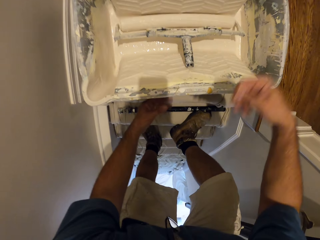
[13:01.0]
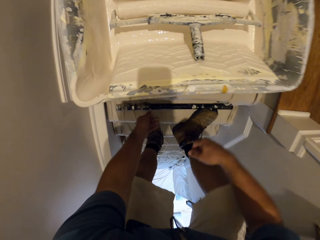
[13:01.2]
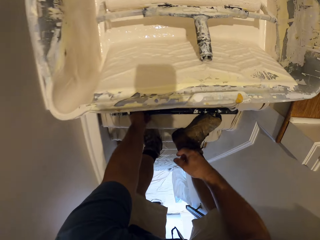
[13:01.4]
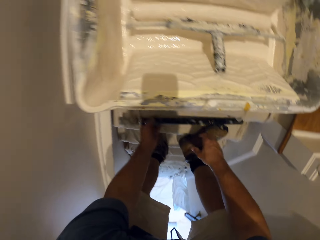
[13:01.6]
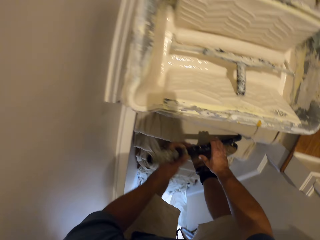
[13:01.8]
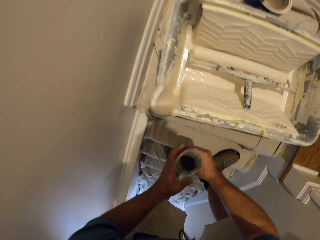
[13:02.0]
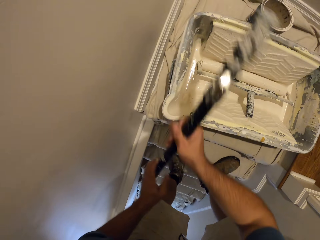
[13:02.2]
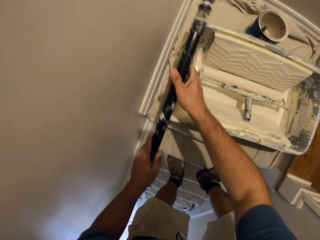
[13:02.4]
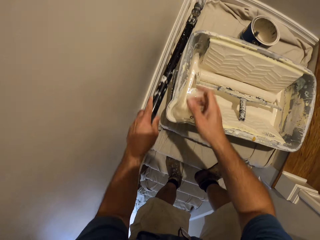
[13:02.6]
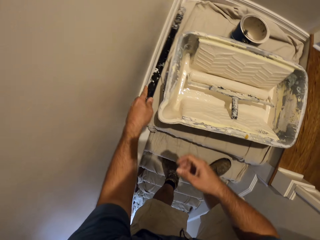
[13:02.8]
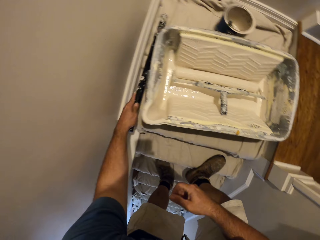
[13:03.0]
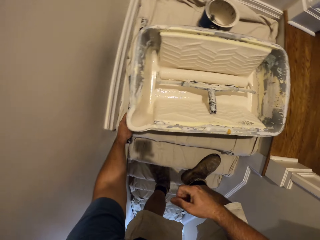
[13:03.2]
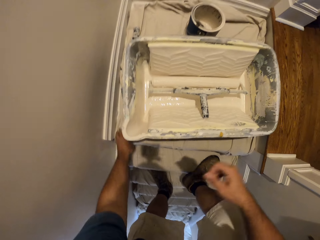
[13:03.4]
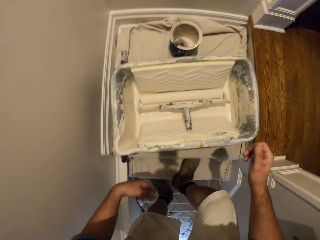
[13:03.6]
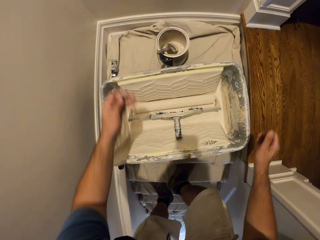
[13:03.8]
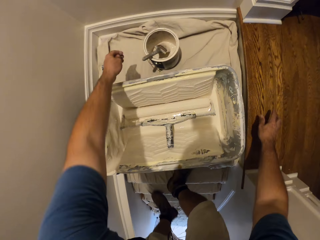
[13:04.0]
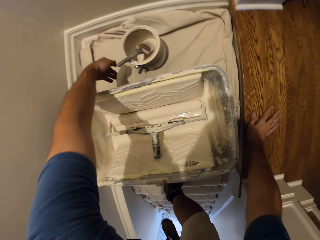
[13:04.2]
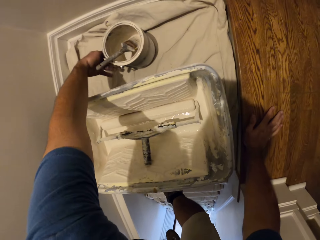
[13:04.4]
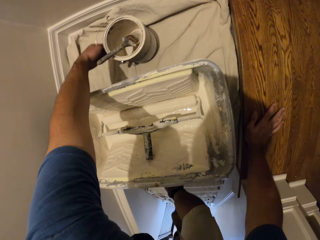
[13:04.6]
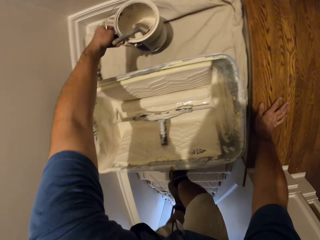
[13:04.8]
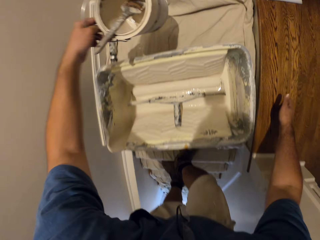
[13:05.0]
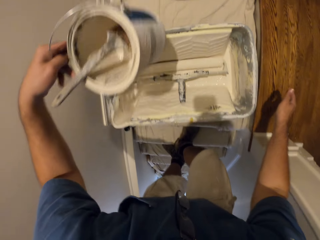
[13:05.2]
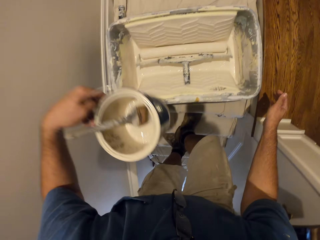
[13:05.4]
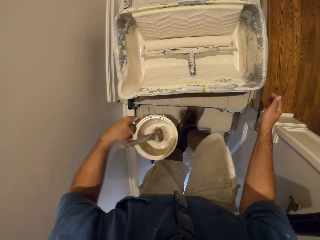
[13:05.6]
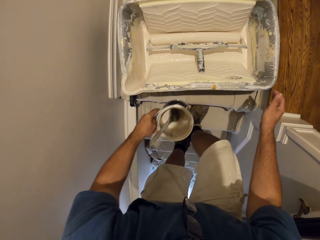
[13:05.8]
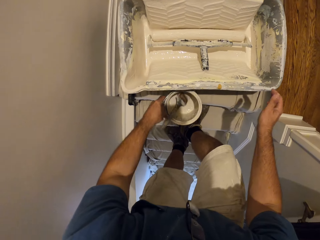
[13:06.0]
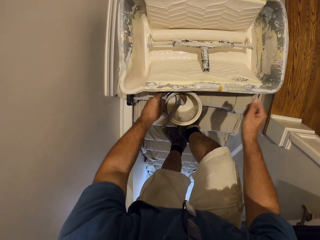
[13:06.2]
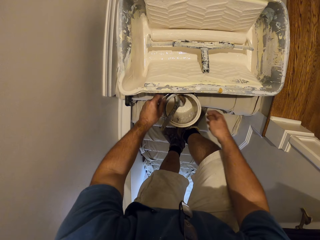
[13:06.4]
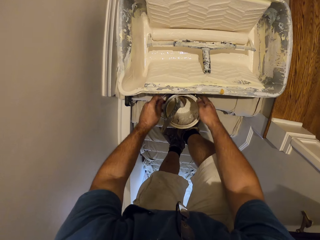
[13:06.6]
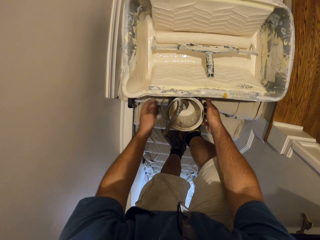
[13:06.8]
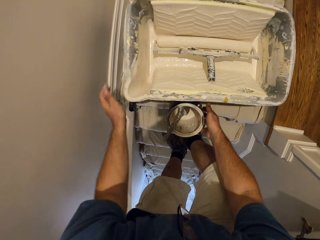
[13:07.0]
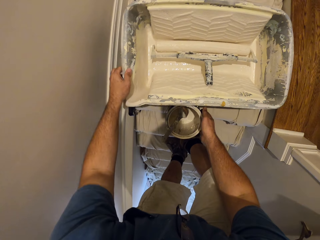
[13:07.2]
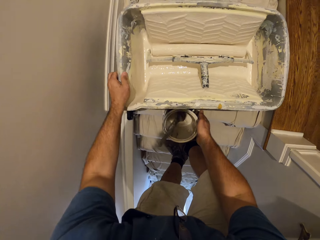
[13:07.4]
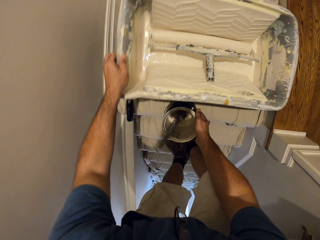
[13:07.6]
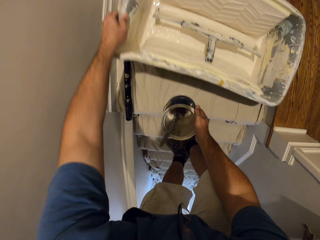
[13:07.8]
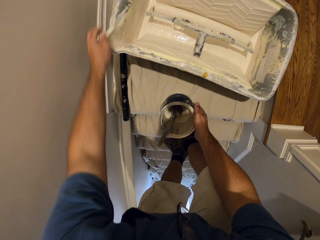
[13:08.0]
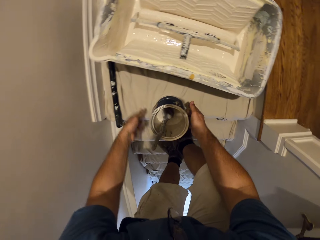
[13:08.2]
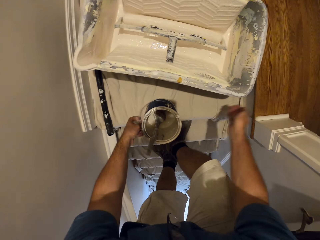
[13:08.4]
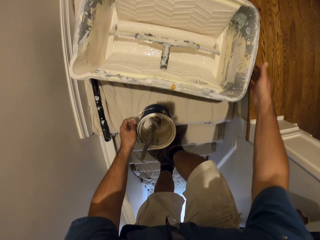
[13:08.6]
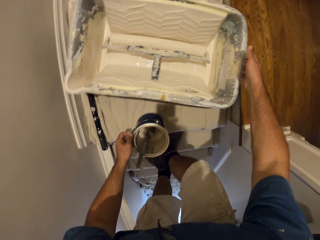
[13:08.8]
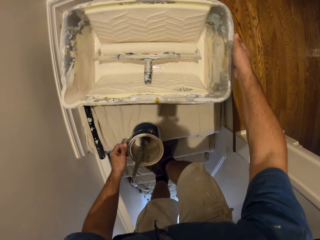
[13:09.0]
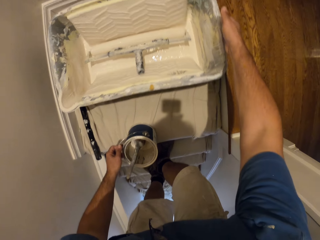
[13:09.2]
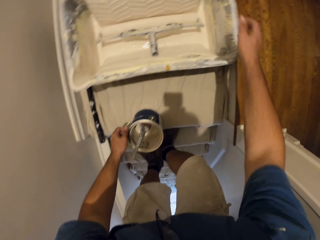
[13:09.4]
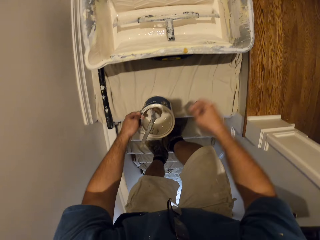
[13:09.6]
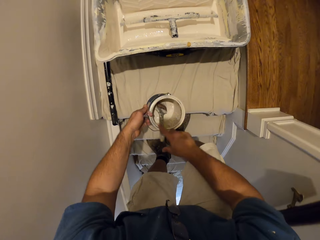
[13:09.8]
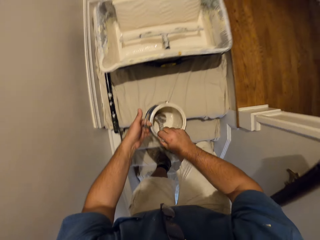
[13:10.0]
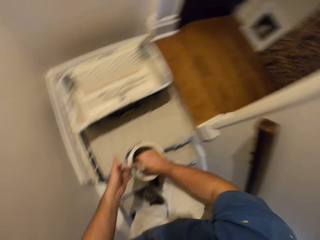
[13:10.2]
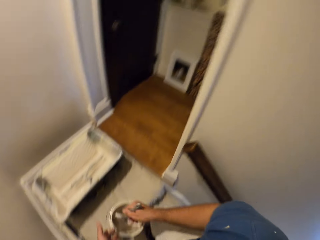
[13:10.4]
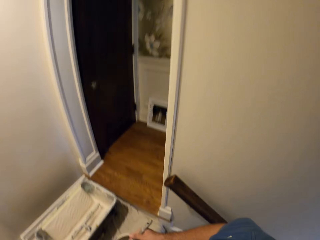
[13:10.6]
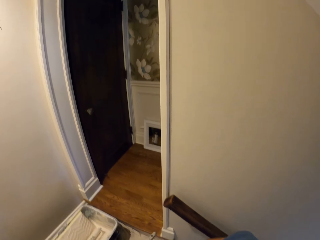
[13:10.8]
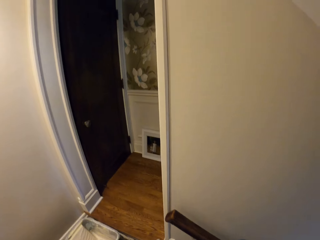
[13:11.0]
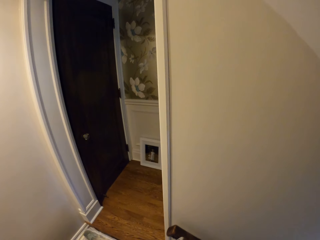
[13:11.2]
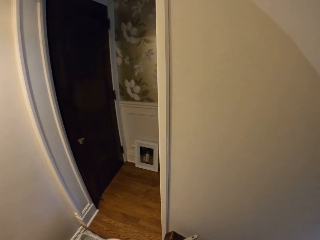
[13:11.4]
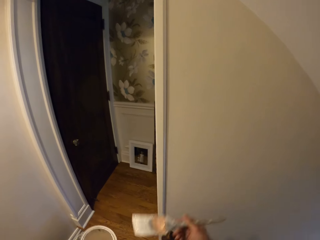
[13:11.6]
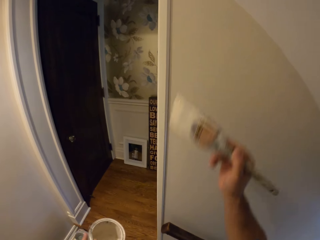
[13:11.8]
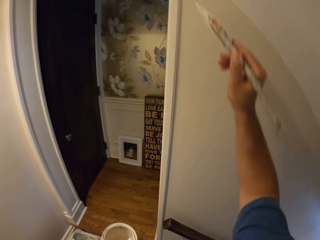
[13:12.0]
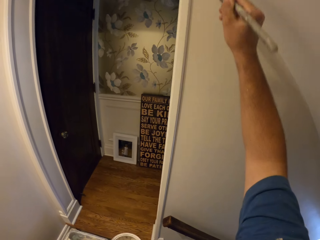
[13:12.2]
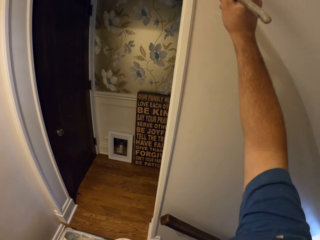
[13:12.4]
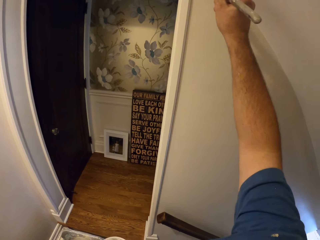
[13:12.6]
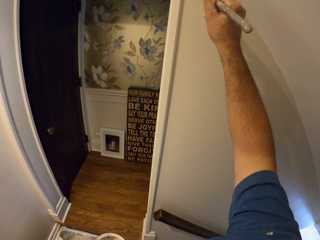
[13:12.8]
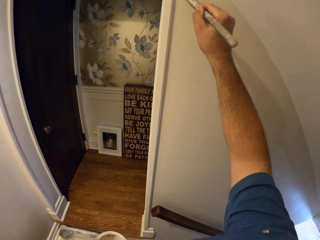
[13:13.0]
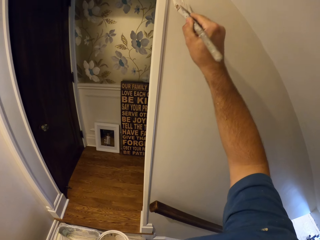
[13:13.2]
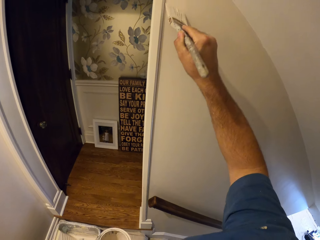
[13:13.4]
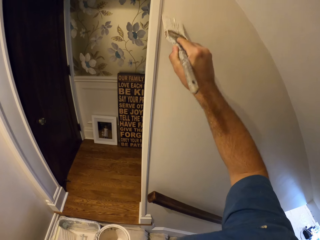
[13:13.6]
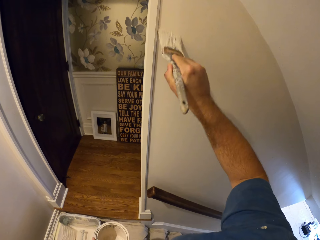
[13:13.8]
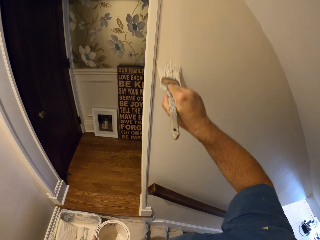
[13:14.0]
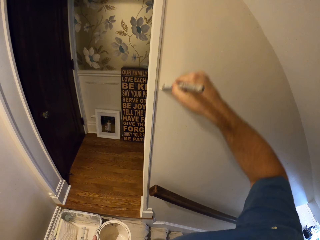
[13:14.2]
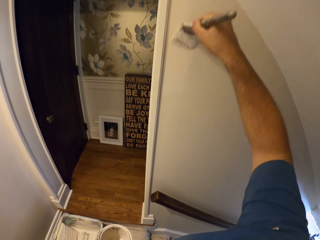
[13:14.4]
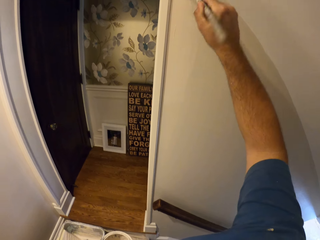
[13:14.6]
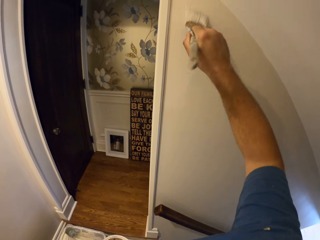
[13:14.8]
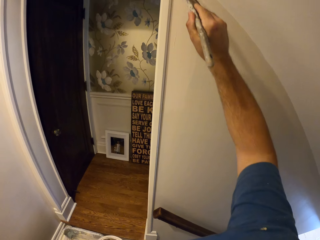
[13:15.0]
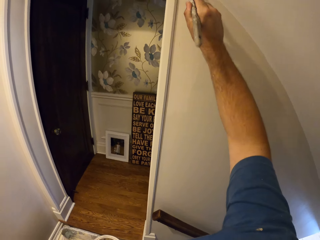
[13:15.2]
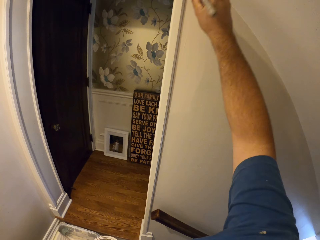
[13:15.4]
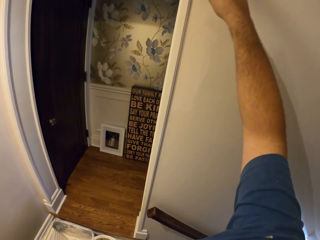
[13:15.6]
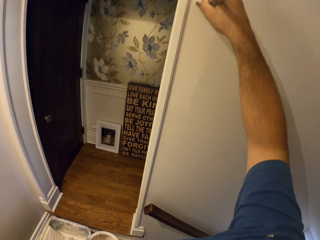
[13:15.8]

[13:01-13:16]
The camera wearer picks up the poles of the roller brush. He drops the pole beside the paint bucket. He grabs the paint. He leans on the floor with his right hand. He carries the bucket of paint with a paint brush in it. He drops the bucket of paint with the paint brush in it on the stairs. He moves the bucket of paint with the roller paint brush in it. He grasps the paint. He carries the bucket of paint with the paint brush in it. He dabs the paint brush in the bucket of paint. He continues to paint the wall with the paint brush.

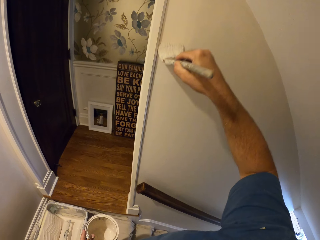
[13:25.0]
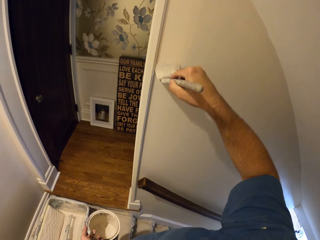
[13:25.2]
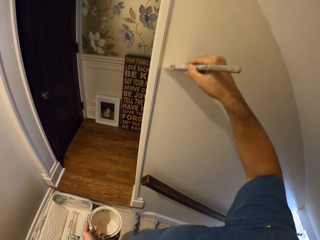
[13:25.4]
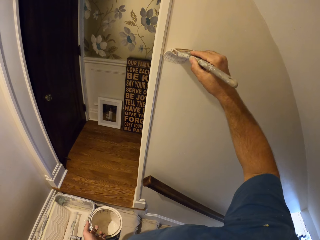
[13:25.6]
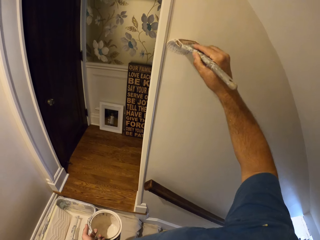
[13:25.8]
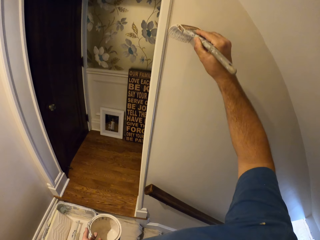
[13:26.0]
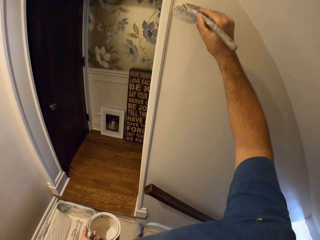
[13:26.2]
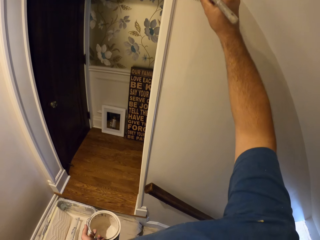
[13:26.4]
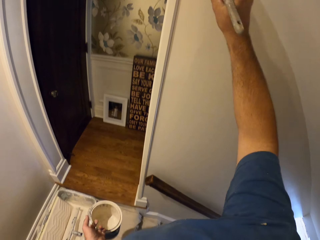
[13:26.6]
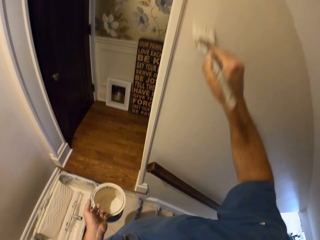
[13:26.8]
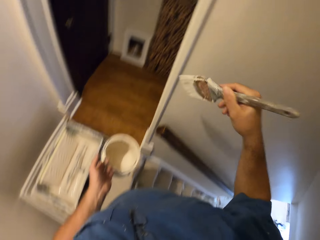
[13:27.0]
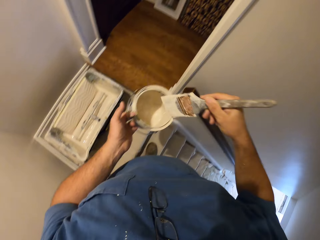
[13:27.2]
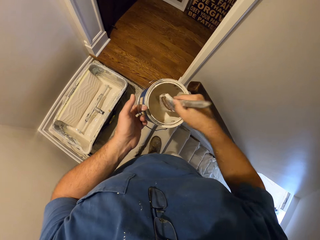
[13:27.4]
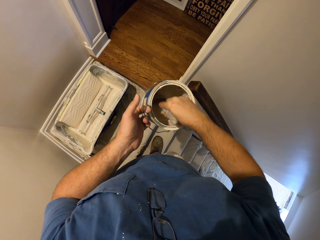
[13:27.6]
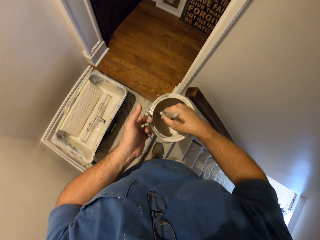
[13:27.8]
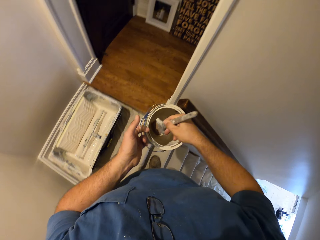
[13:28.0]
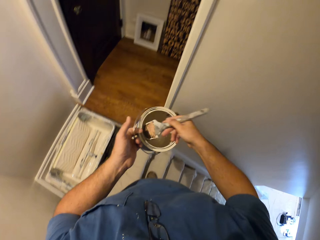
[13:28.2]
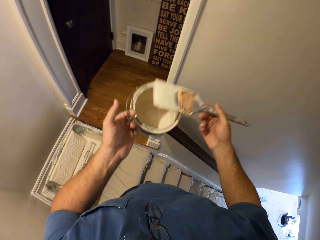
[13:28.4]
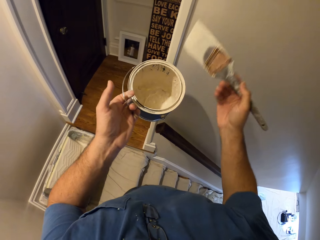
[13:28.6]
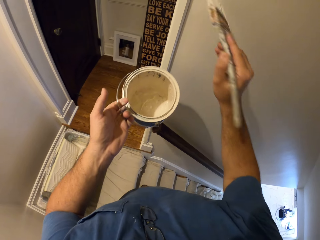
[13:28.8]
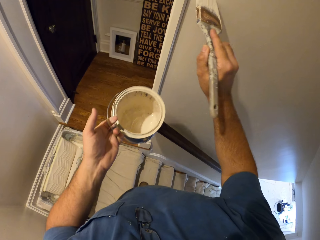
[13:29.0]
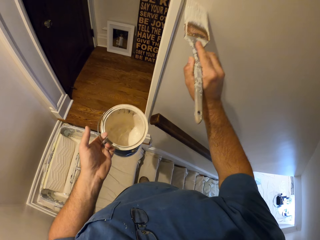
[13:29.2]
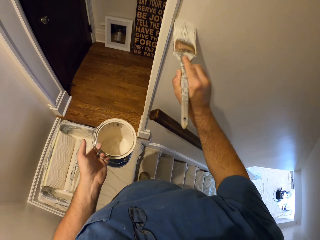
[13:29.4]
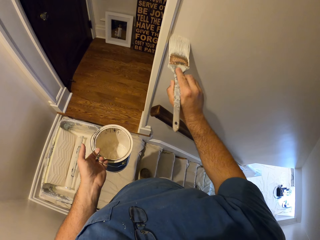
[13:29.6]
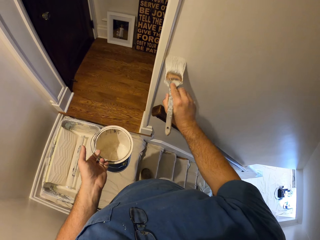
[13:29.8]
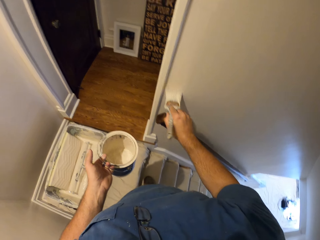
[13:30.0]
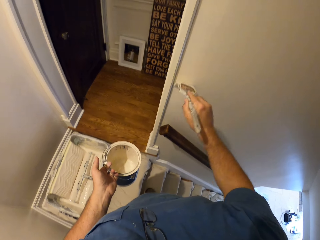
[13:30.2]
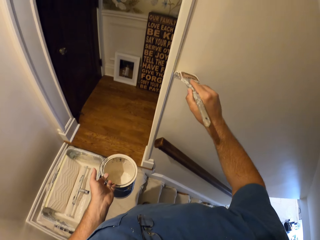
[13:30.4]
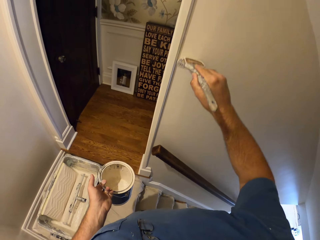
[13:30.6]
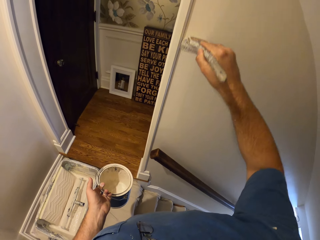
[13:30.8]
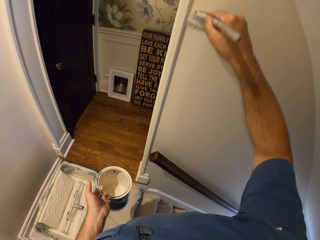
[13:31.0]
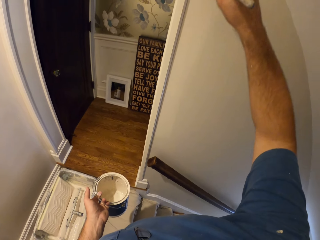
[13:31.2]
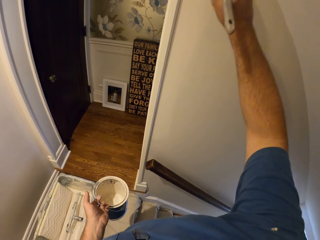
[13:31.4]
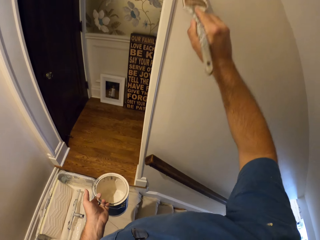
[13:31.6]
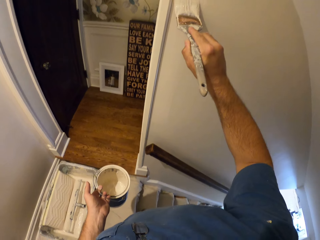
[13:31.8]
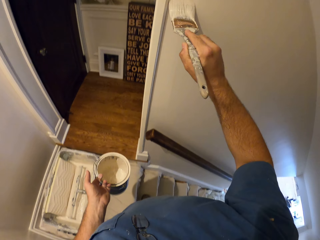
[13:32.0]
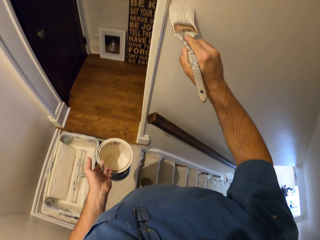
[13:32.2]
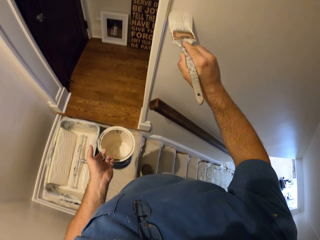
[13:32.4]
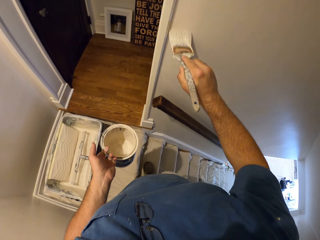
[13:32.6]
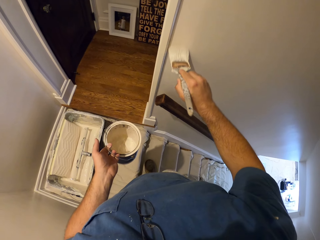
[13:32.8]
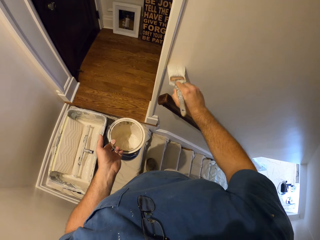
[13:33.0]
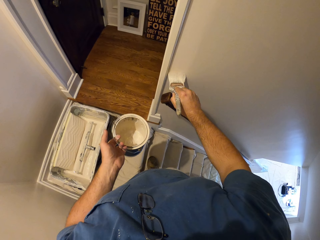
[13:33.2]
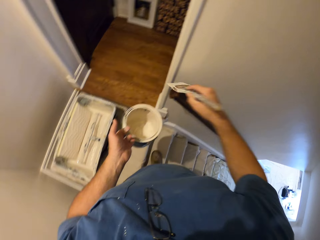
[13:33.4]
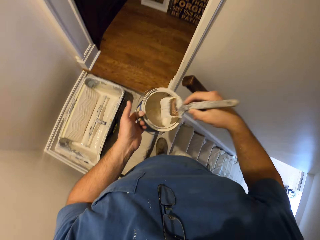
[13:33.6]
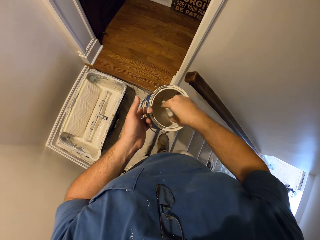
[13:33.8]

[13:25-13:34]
The camera wearer dips the paint brush into the bucket of paint. They continue to paint the wall with the paint brush.
